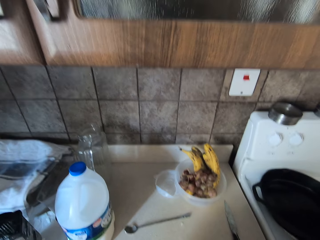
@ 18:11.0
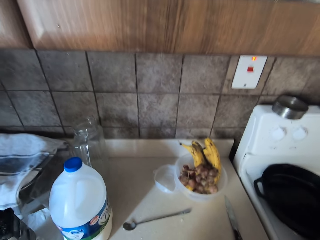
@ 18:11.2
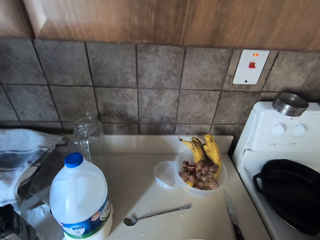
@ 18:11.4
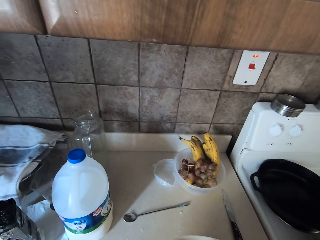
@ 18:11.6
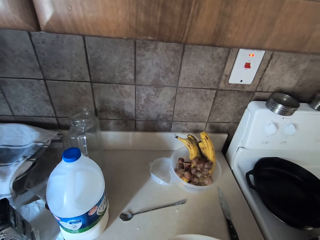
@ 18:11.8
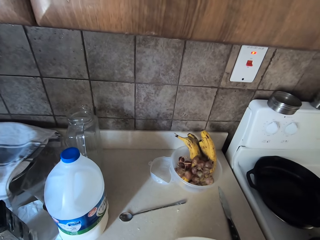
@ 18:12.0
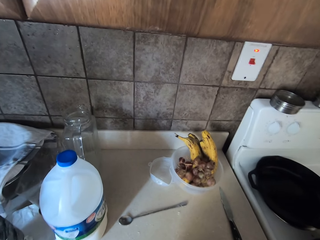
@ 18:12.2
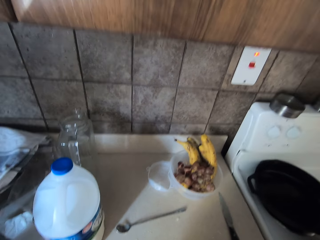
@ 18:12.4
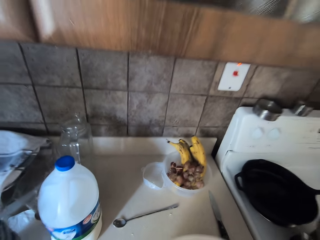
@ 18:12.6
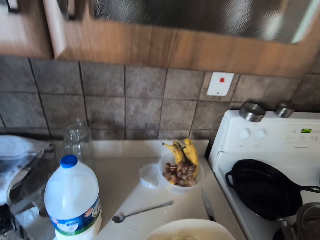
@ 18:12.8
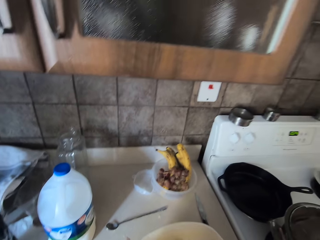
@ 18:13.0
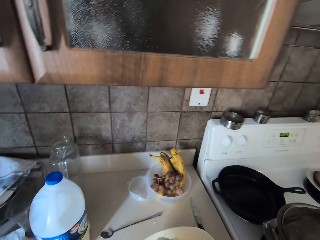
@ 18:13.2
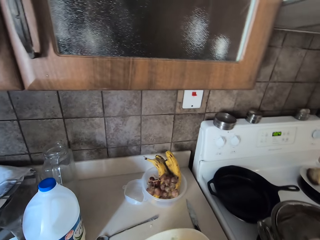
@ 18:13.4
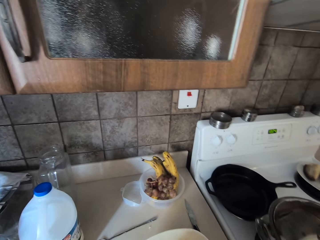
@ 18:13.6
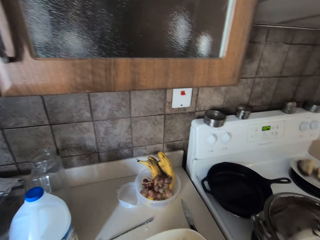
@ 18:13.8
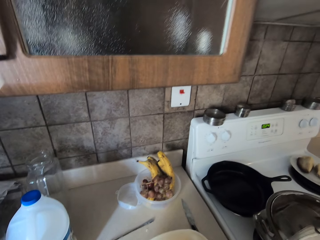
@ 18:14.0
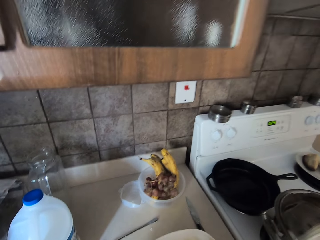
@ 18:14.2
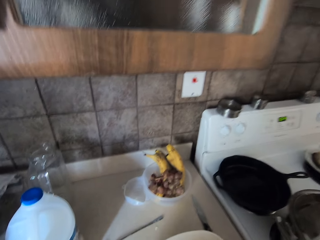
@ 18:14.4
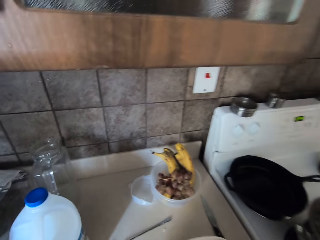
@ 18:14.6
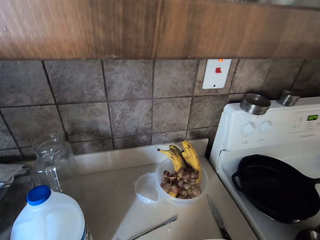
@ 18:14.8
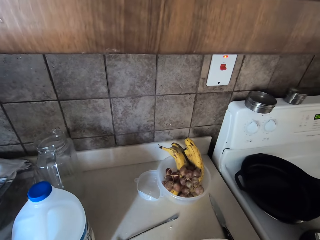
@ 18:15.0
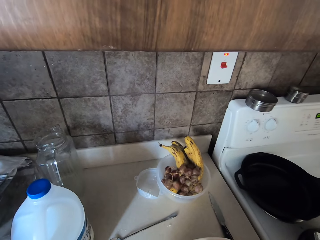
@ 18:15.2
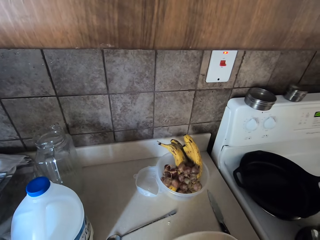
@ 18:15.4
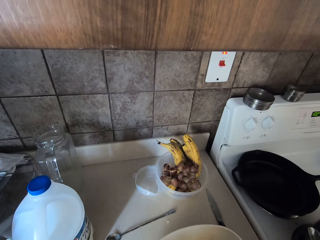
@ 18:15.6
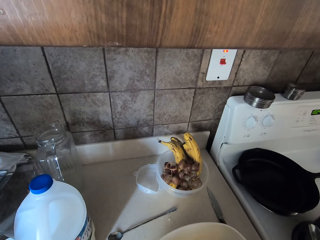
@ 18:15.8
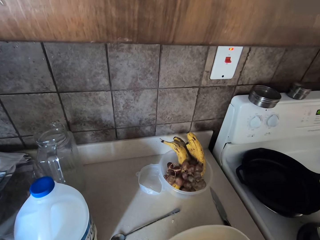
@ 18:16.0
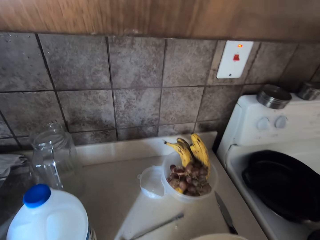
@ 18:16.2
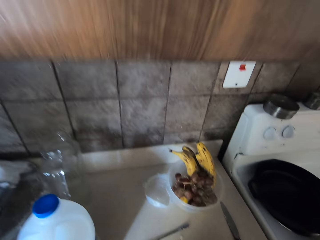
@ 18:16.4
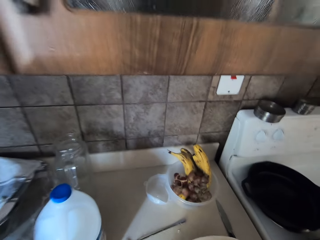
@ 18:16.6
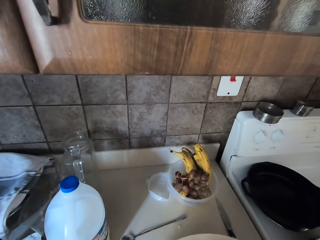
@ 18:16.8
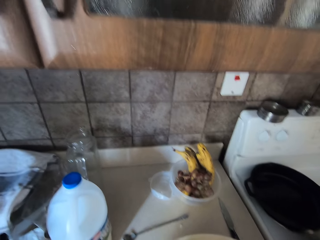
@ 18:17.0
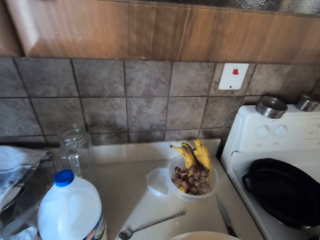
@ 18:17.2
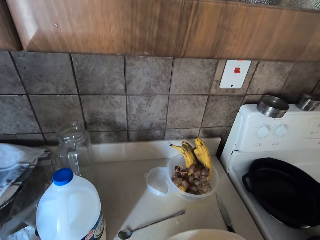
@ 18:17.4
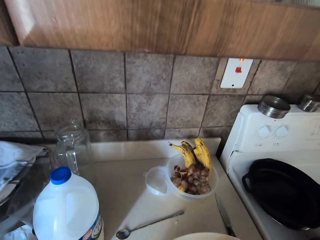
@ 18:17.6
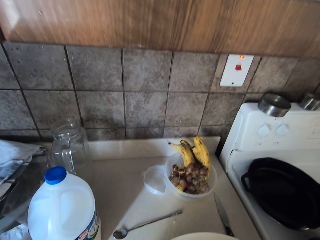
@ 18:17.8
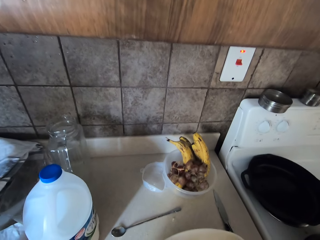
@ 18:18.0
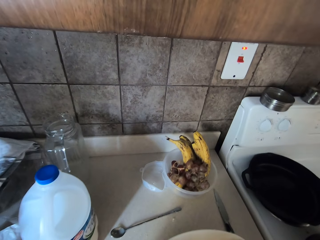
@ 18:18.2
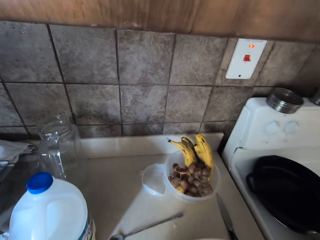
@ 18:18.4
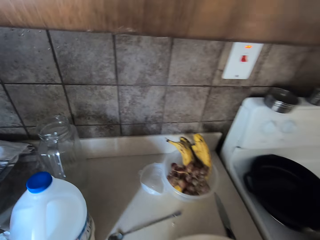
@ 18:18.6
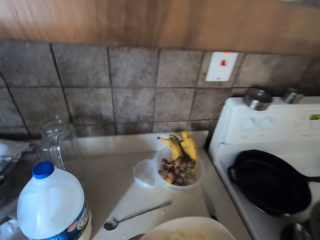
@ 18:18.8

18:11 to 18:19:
The camera wearer kneads dough.

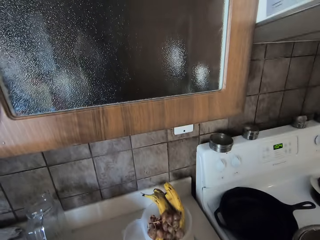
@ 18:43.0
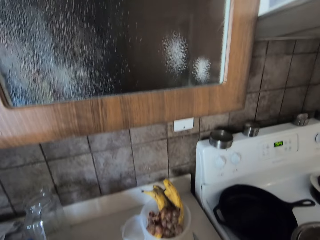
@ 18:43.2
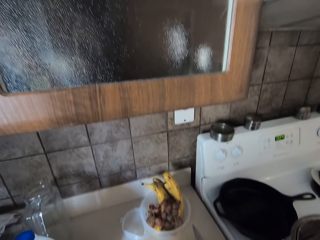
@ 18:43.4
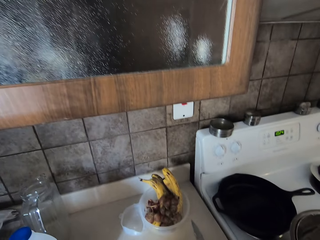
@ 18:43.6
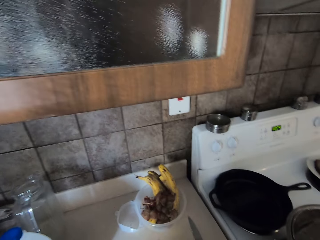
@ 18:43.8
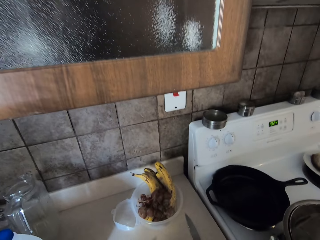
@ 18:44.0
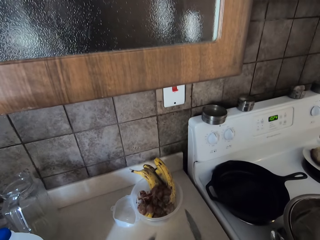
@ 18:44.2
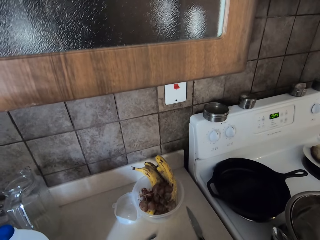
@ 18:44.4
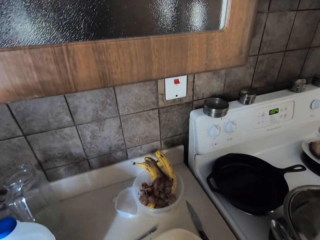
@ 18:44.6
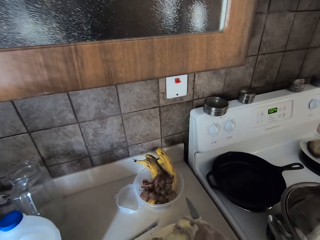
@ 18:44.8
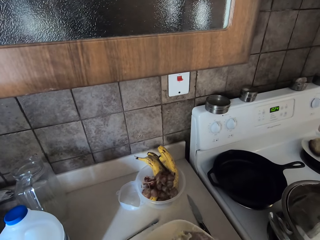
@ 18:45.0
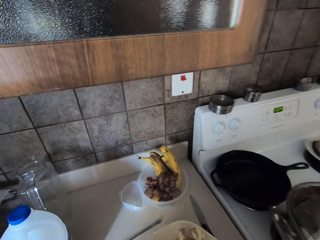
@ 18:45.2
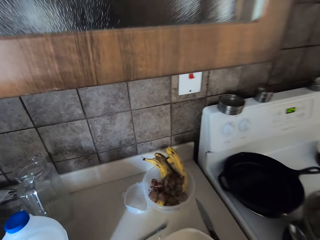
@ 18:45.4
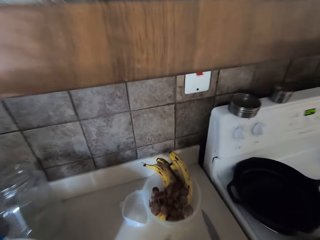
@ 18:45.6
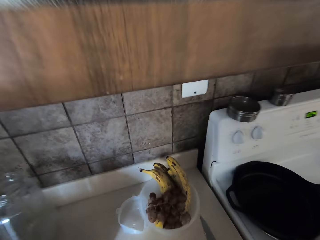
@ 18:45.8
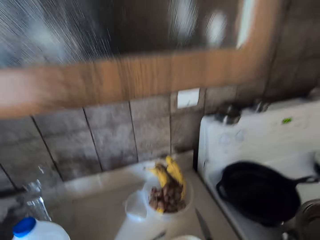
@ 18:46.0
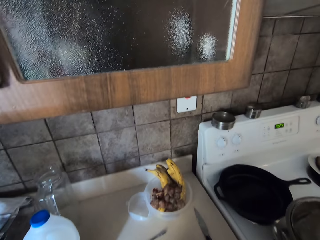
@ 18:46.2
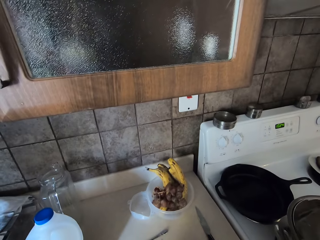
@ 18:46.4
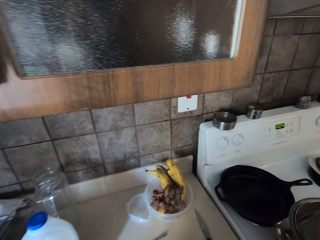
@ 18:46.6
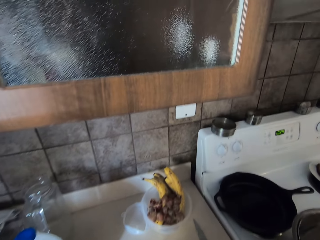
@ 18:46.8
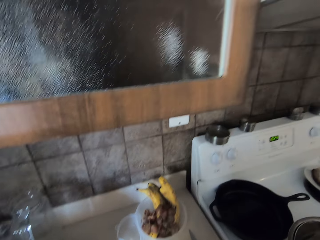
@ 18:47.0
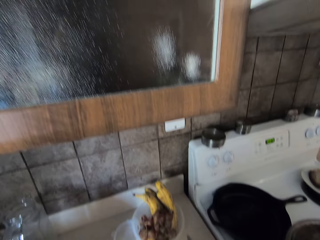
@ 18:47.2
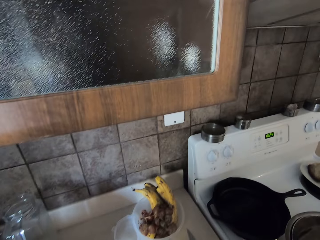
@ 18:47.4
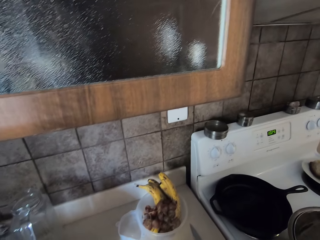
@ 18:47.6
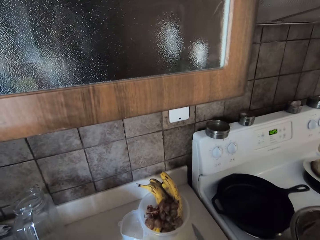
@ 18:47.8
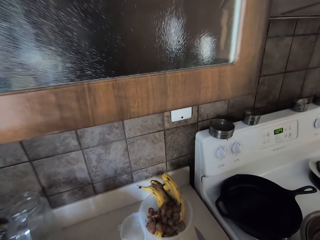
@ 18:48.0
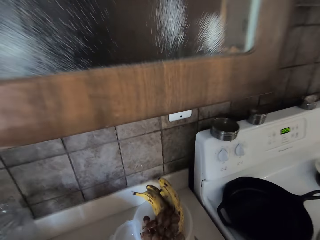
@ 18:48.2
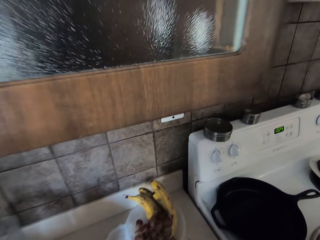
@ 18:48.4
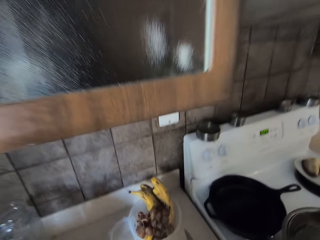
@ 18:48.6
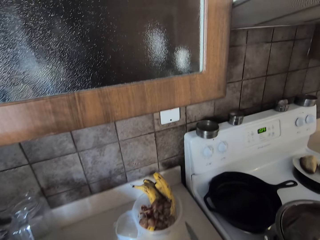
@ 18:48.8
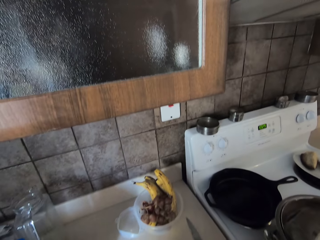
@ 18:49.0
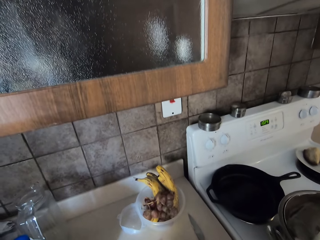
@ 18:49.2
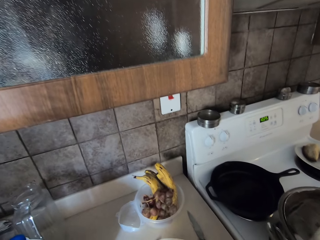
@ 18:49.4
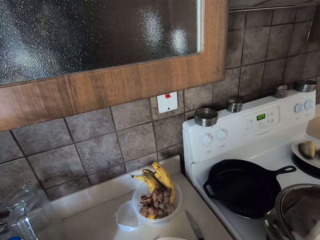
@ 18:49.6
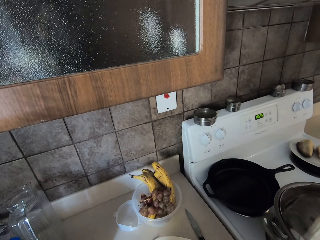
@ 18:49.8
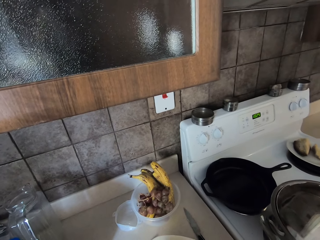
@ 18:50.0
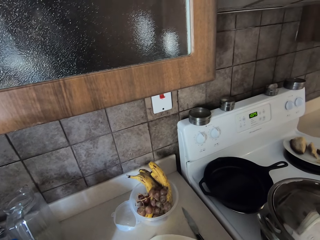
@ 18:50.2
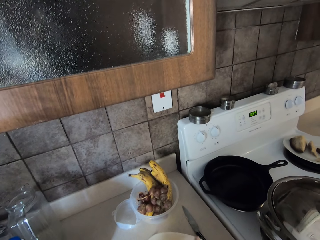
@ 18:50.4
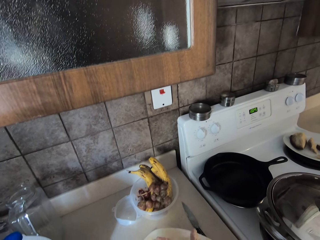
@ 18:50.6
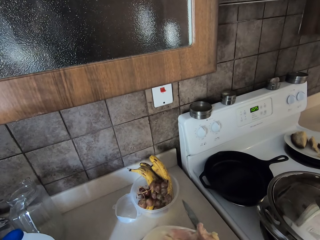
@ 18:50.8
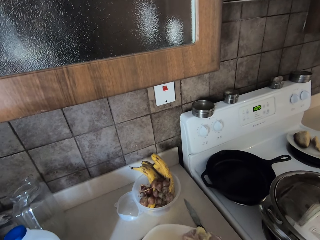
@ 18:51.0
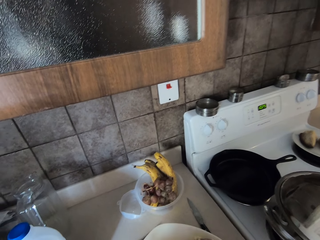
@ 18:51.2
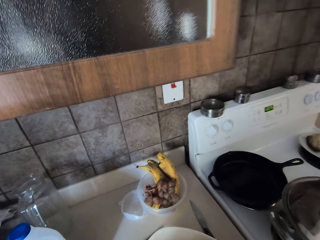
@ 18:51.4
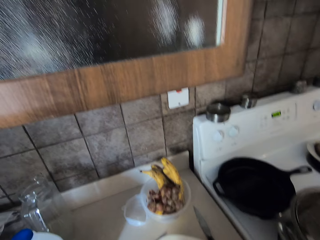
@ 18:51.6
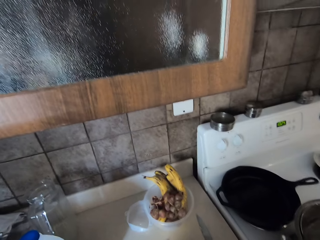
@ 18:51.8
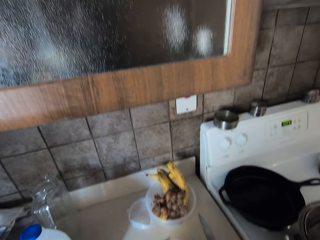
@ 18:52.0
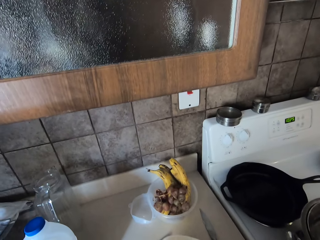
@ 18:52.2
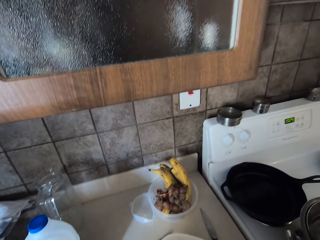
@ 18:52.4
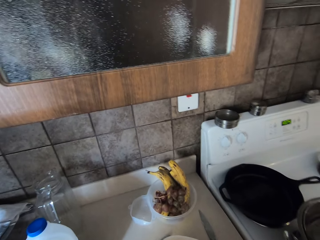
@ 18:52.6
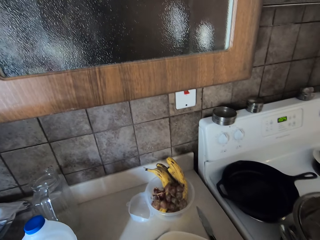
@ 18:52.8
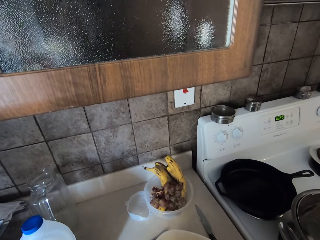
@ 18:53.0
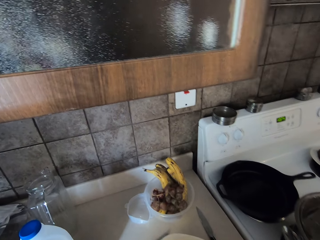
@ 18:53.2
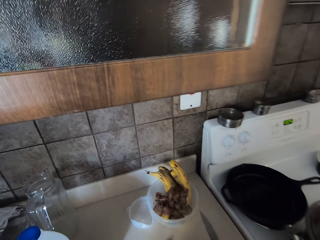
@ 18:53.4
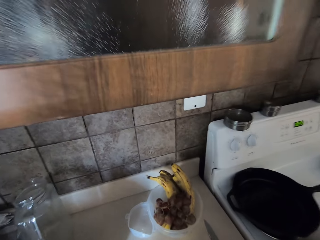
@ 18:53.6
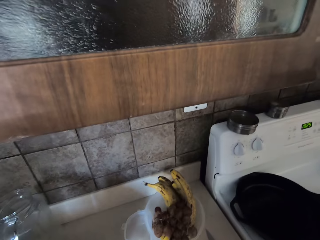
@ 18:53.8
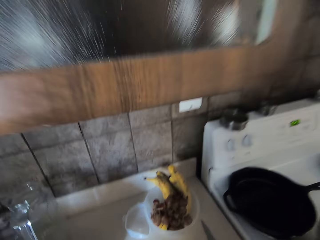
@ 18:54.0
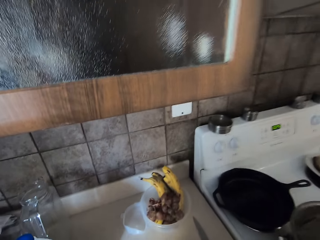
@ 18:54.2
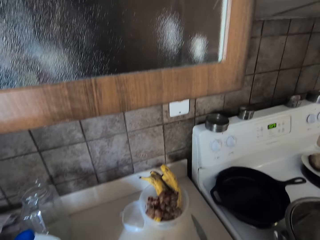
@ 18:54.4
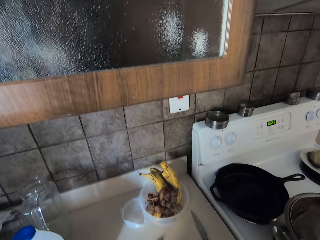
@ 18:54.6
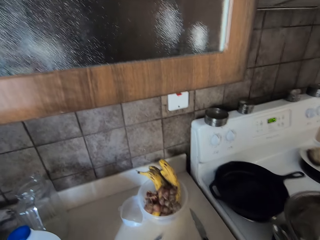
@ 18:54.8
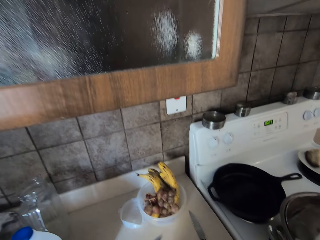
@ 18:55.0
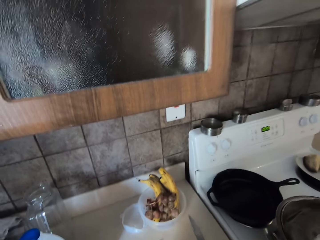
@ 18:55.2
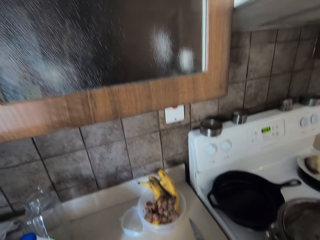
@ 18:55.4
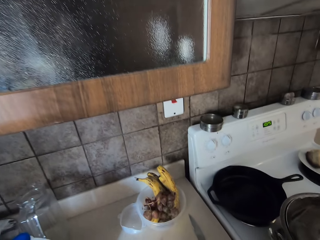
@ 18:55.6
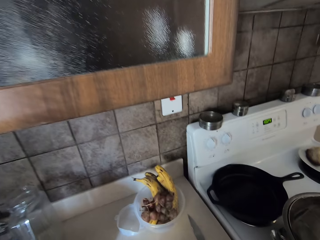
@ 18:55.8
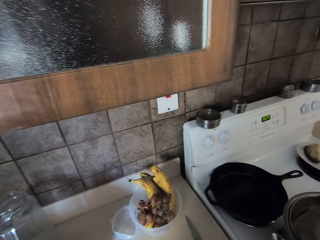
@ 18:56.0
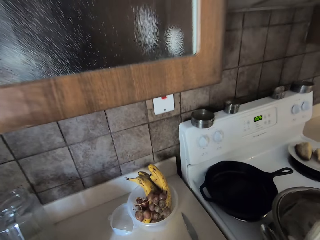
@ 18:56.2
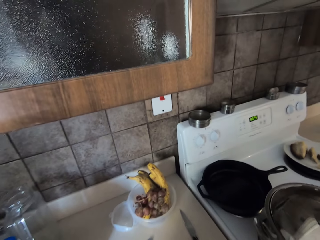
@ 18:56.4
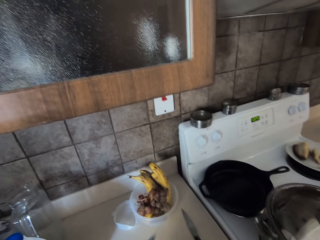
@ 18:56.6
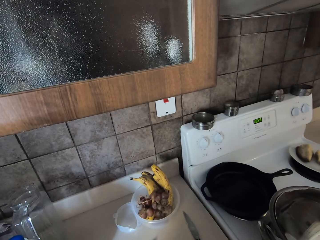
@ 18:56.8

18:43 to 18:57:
The camera wearer moves their hand. They lift their hand.
